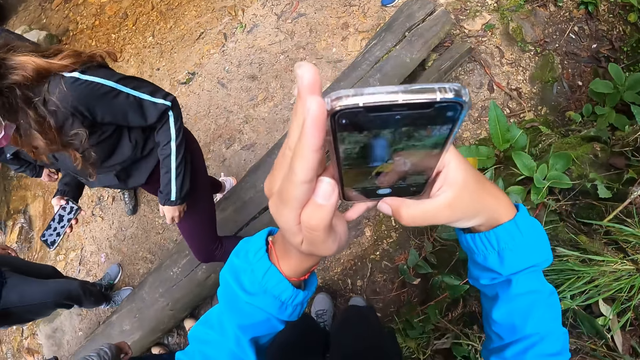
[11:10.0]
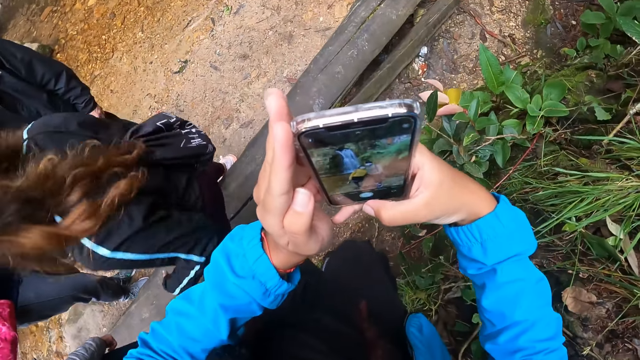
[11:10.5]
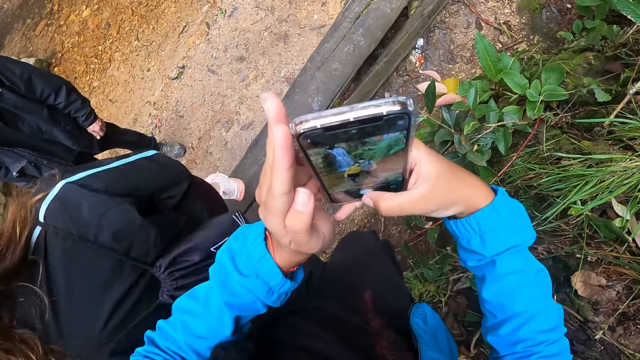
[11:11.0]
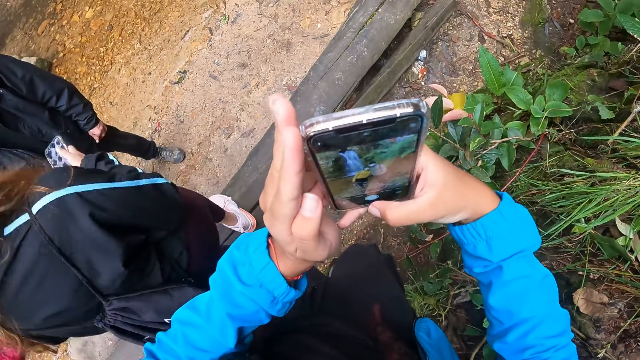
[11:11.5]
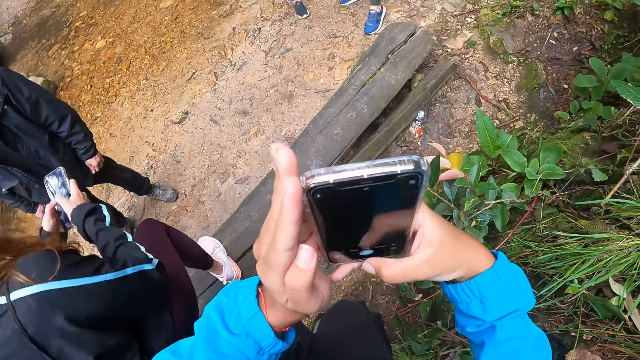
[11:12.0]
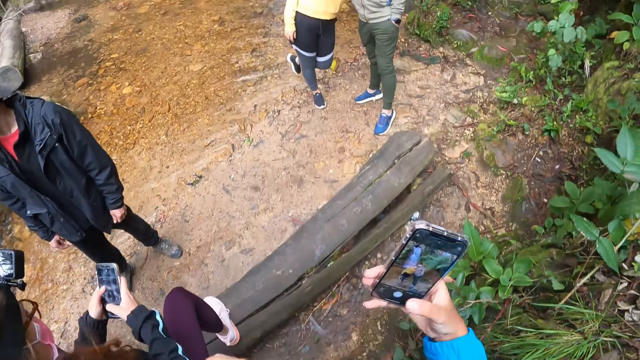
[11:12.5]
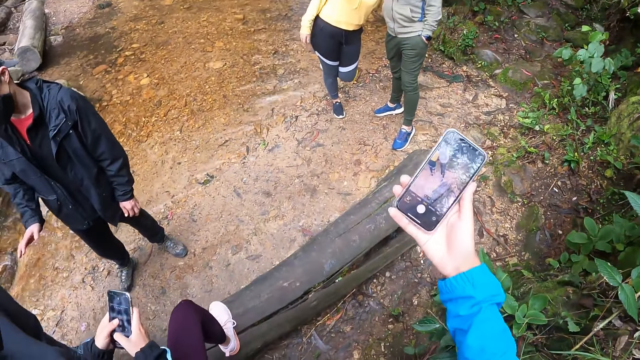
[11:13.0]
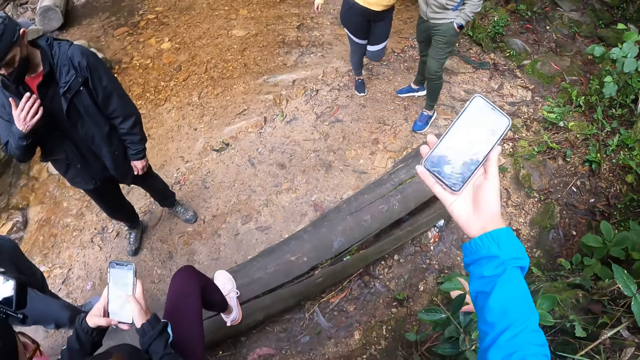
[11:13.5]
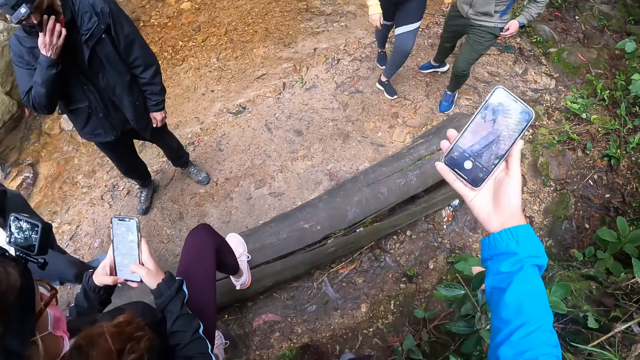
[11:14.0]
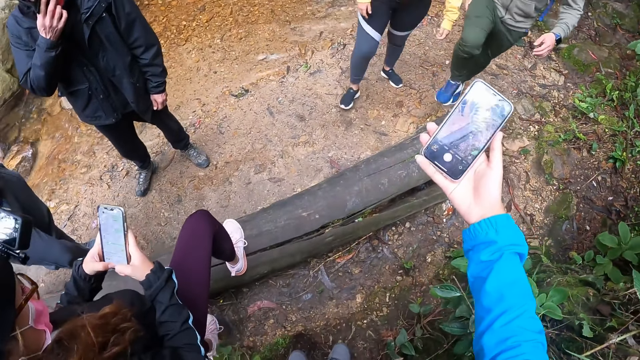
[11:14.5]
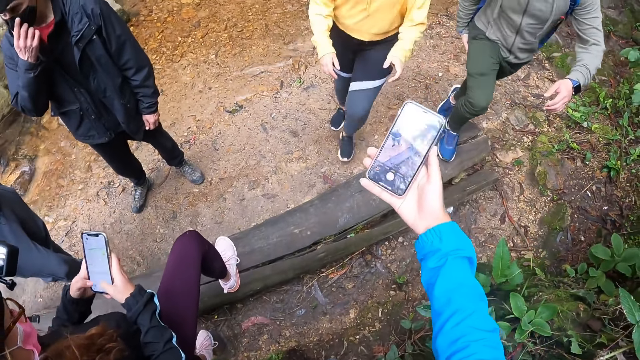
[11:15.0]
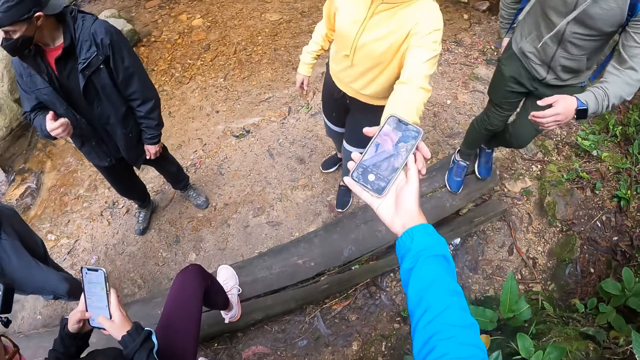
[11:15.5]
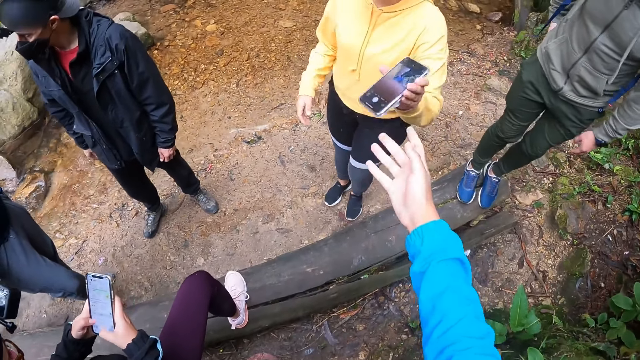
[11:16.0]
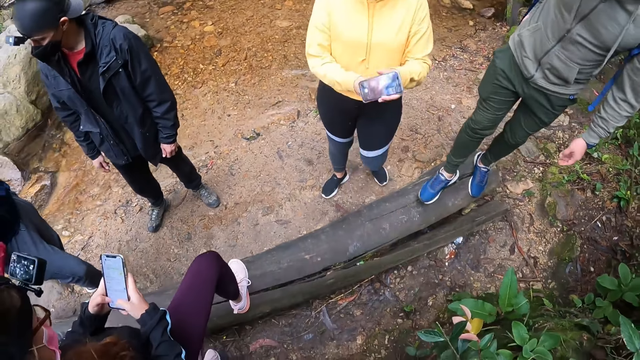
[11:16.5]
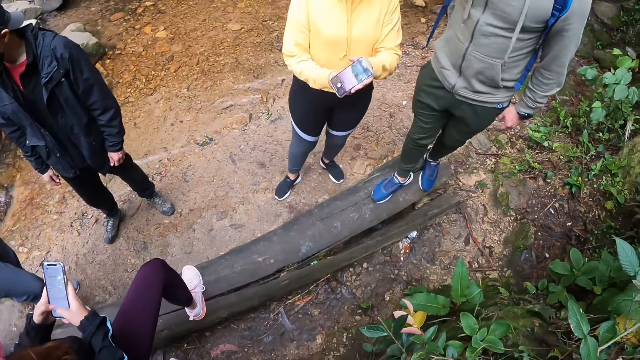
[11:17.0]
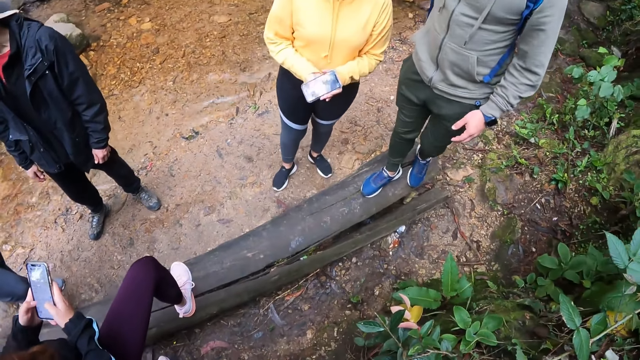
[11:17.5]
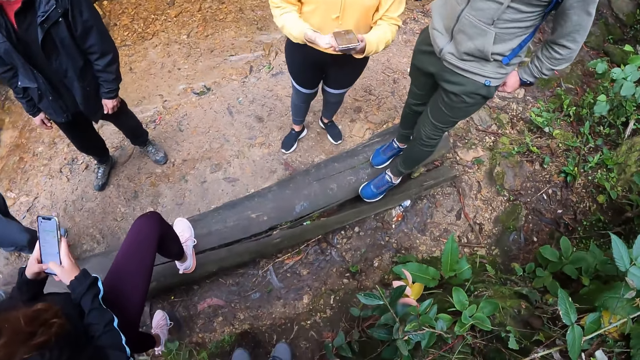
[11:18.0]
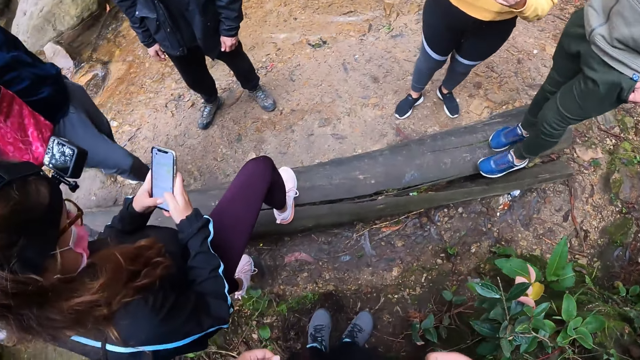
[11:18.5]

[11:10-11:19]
A woman walks over a log. The woman operates a phone with her hands. The woman puts one leg on the log. The camera wearer stretches a hand with the phone. A man touches his face with his right hand. A person adjusts a facemask. Another woman takes the phone from the camera wearer with her left hand. Another person steps on the log. The other woman holds the phone well with her hands.

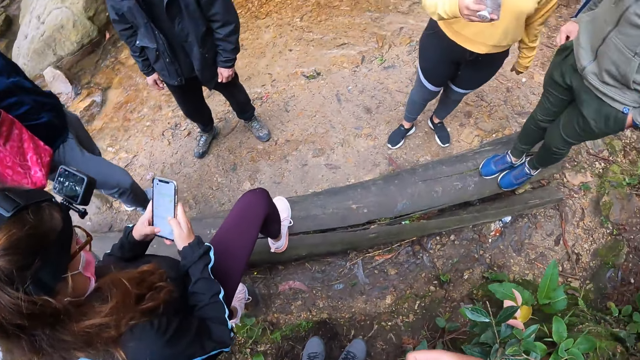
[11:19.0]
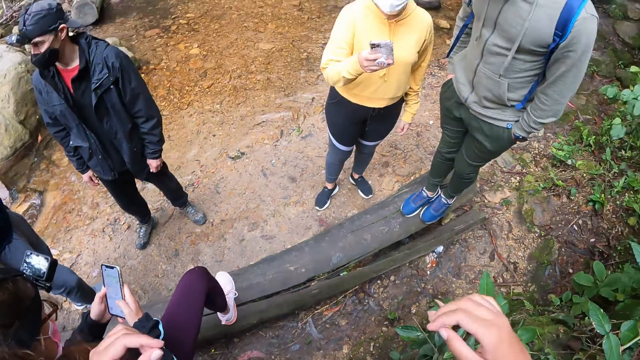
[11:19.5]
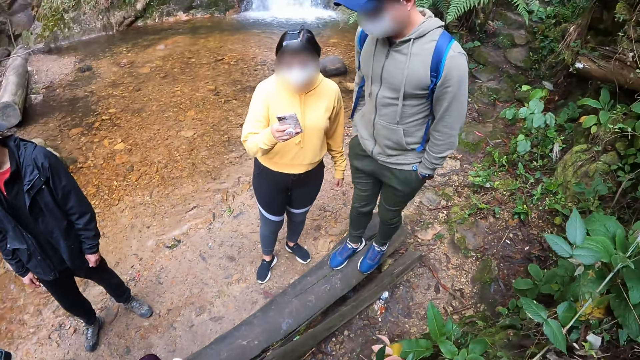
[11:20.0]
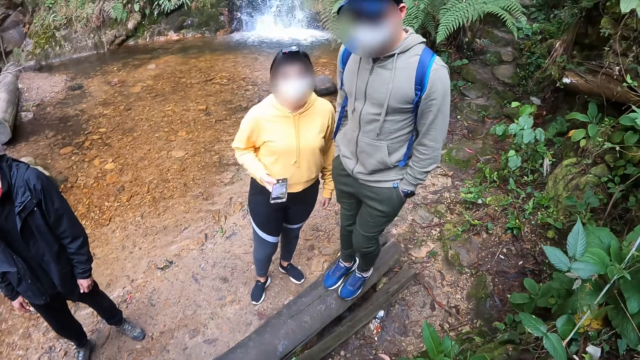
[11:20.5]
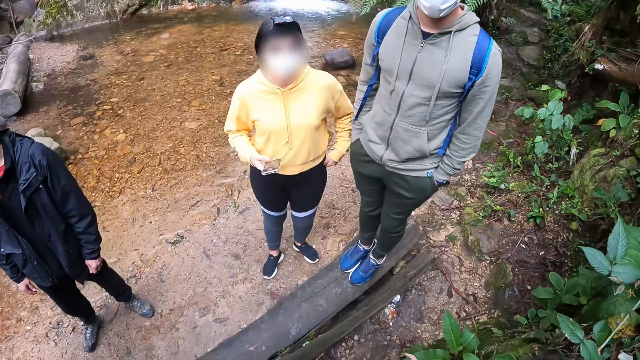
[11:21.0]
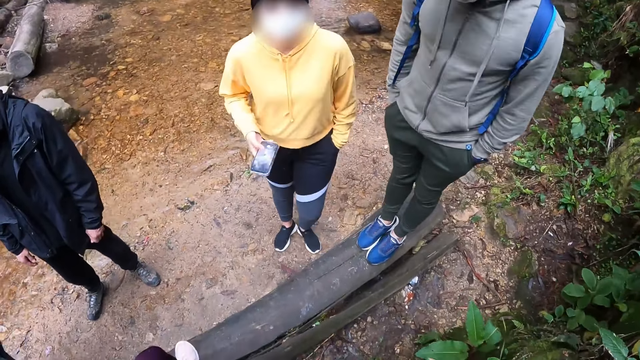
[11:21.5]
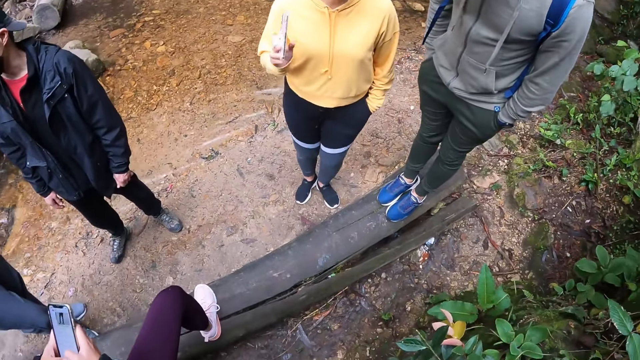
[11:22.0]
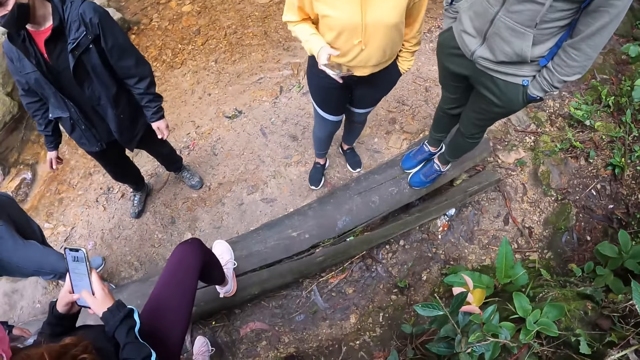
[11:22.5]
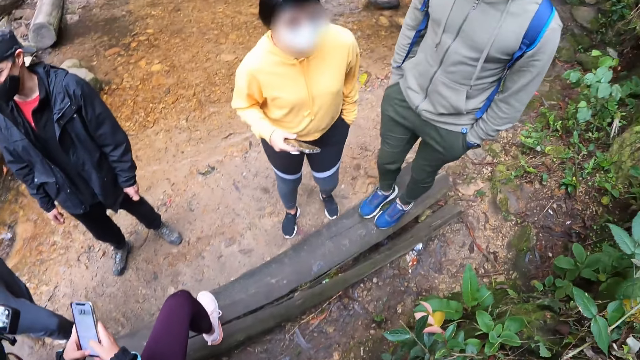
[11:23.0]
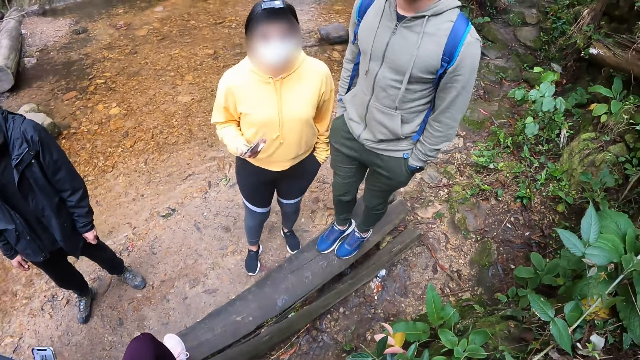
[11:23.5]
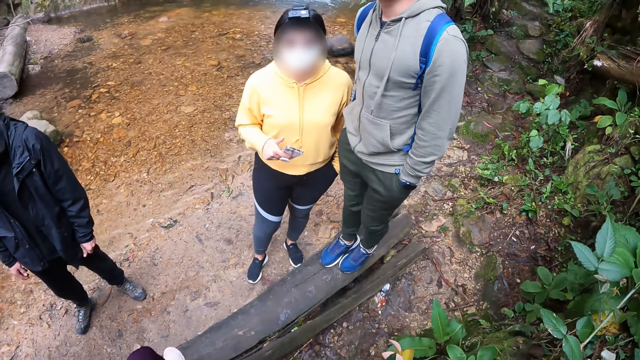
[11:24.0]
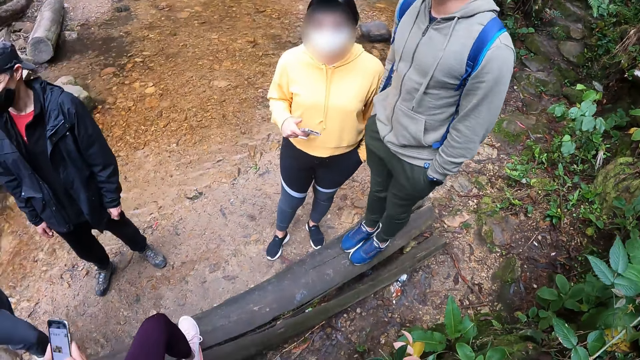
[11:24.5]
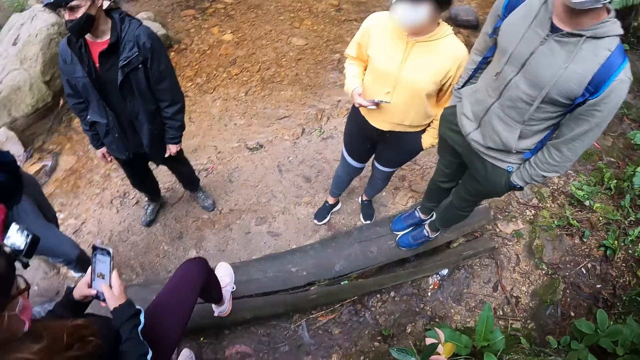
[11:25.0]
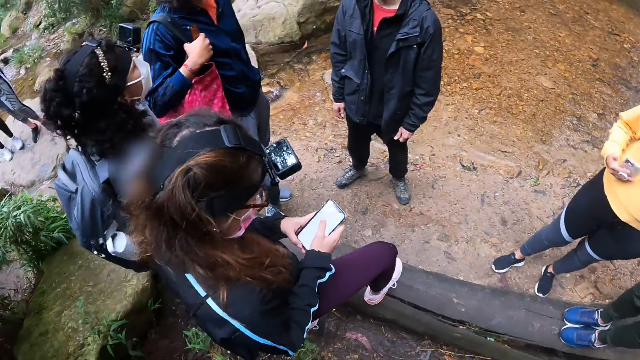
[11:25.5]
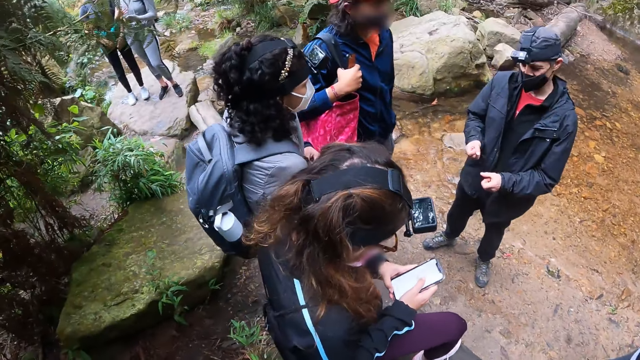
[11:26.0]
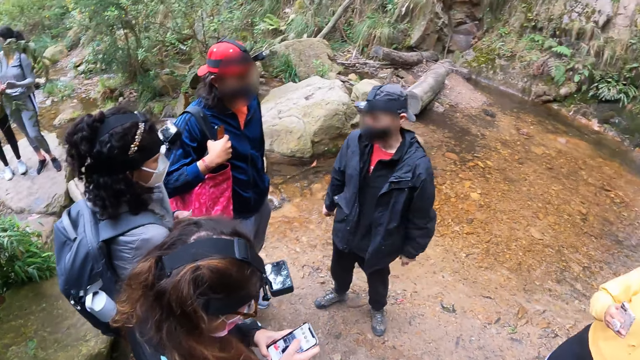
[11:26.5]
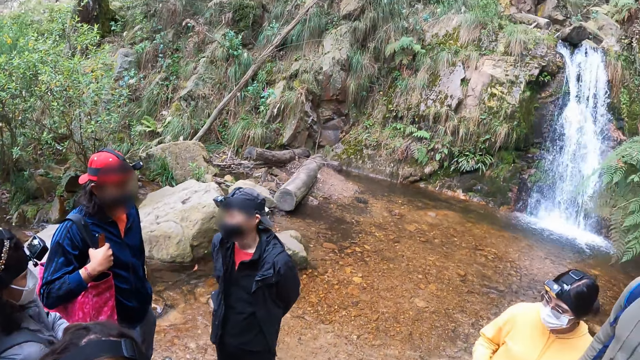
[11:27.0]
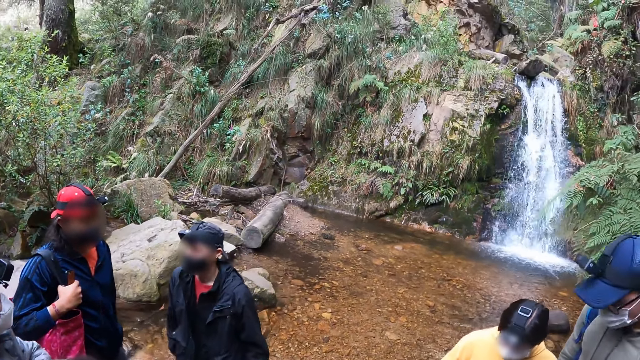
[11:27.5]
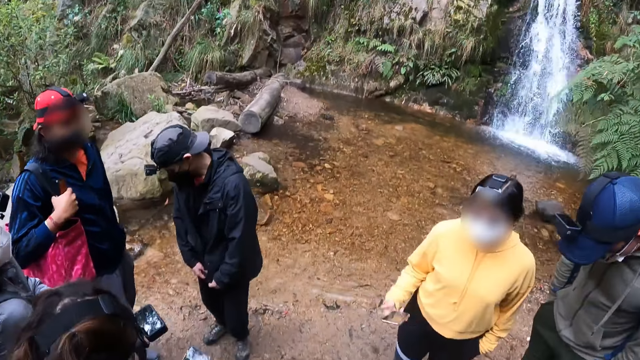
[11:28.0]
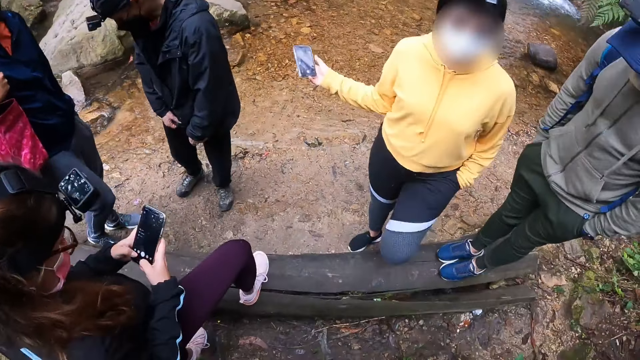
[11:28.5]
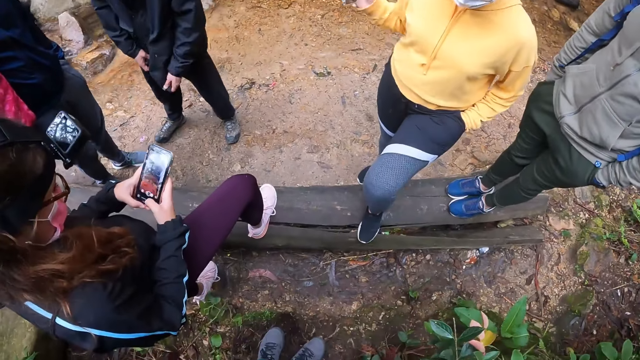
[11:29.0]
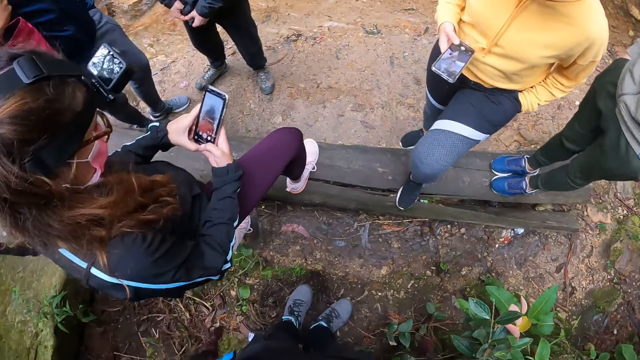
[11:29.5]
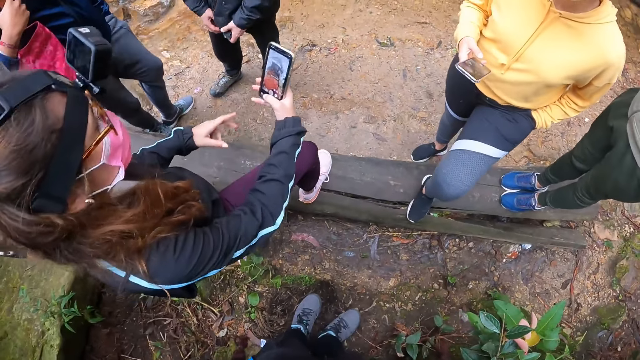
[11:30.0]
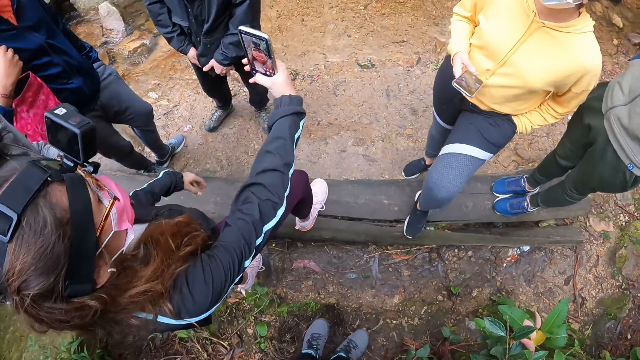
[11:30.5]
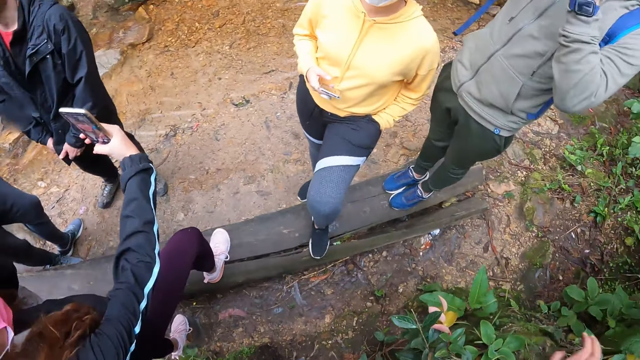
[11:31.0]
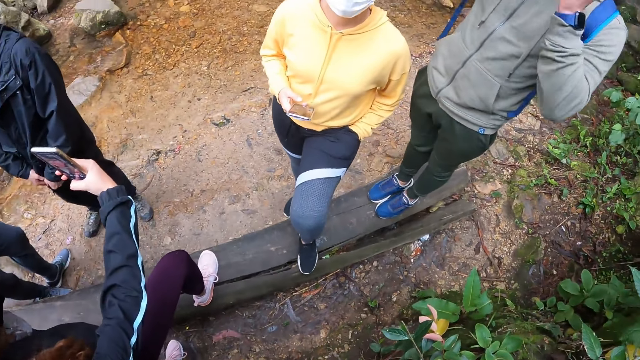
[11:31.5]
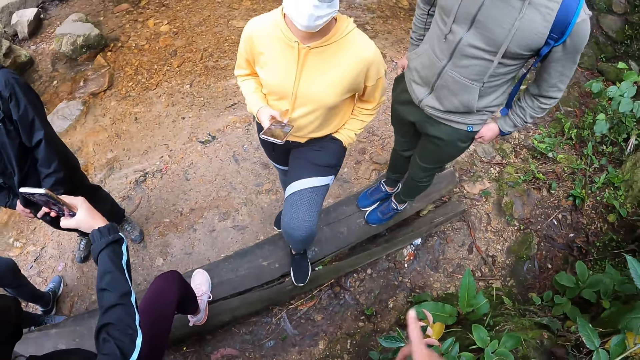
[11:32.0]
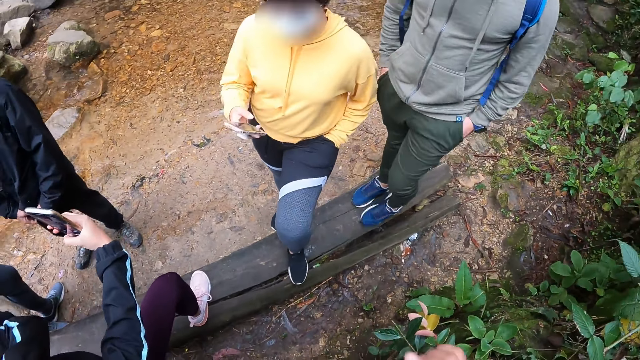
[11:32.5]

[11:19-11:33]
The camera wearer adjusts the camera. A woman looks on the phone with a man. The woman looks at the camera wearer. The woman and the man interact with the camera wearer. The woman puts a hand in a pocket. The woman gestures. A person gestures. The man shakes a leg on a log. The camera wearer looks around. Another person stands with a third person on a rock. The first woman gestures. The first person closes a jacket. Another woman takes pictures with the phone in her right hand. The other woman touches a camera on her head with her left hand.
